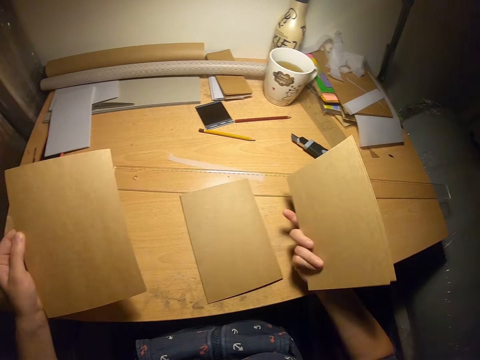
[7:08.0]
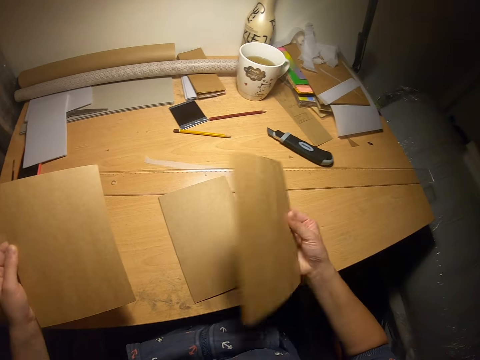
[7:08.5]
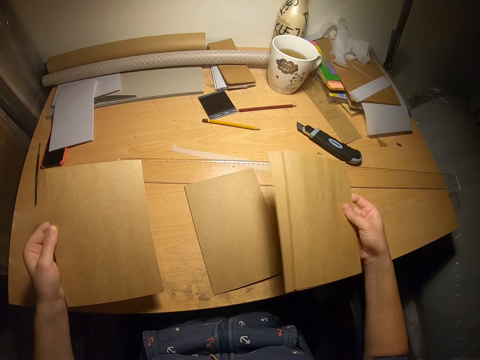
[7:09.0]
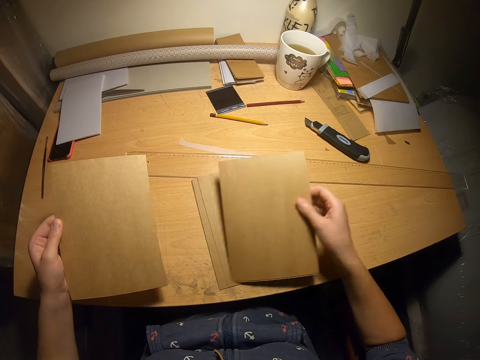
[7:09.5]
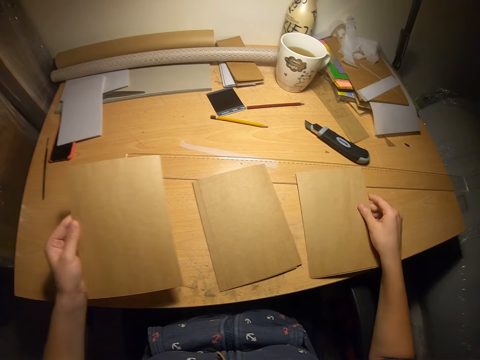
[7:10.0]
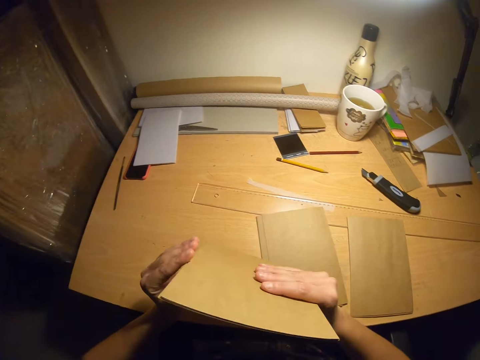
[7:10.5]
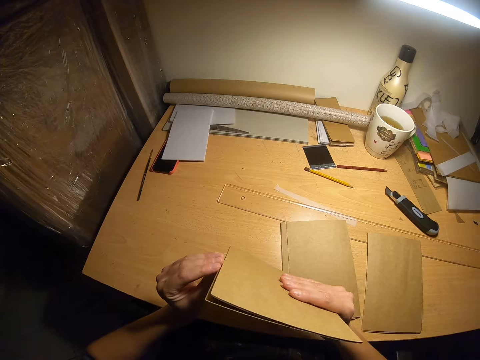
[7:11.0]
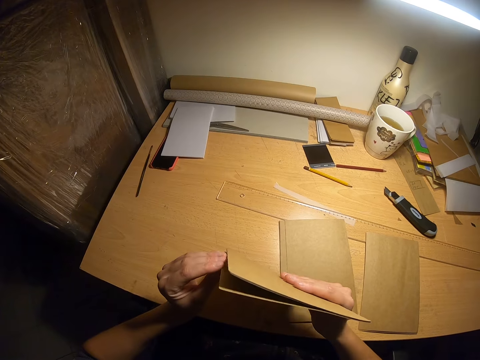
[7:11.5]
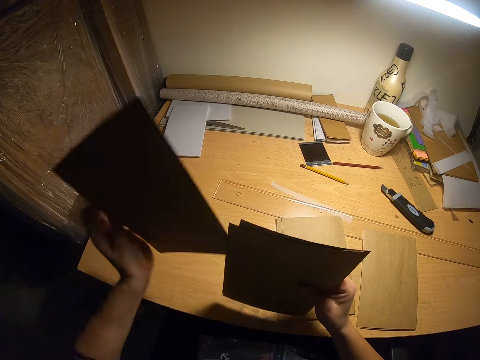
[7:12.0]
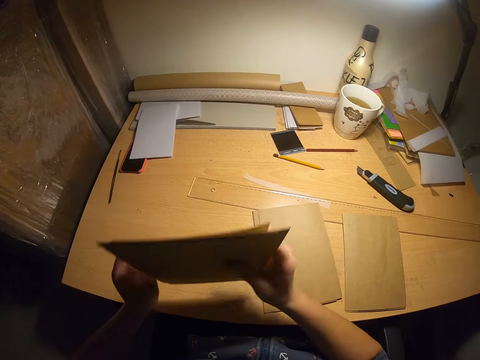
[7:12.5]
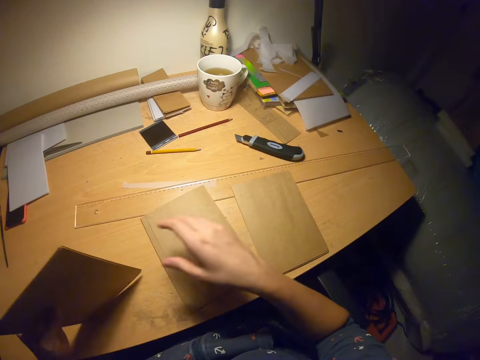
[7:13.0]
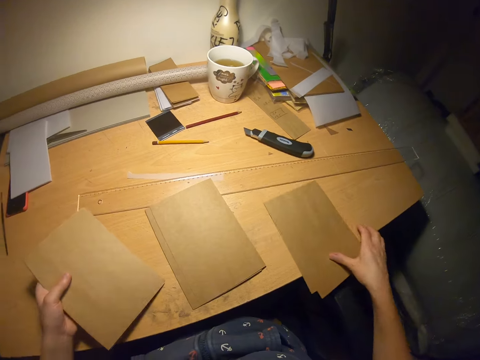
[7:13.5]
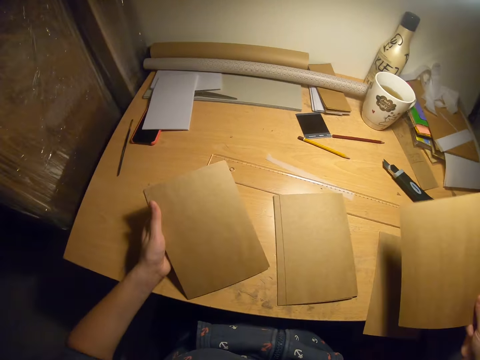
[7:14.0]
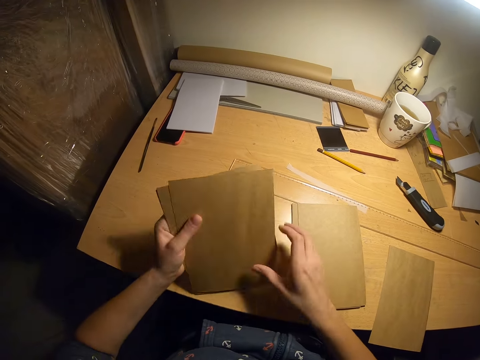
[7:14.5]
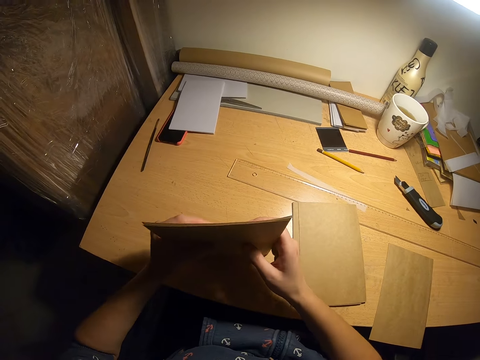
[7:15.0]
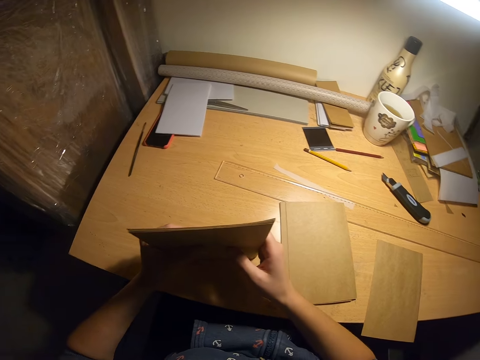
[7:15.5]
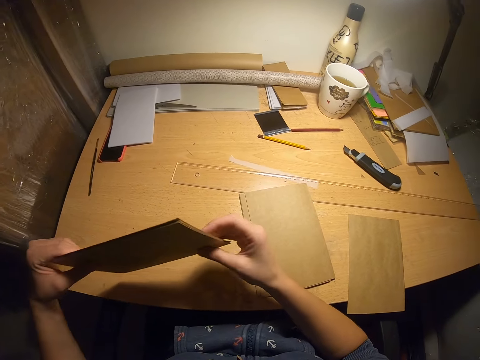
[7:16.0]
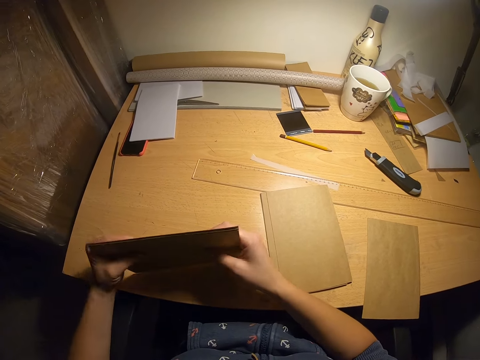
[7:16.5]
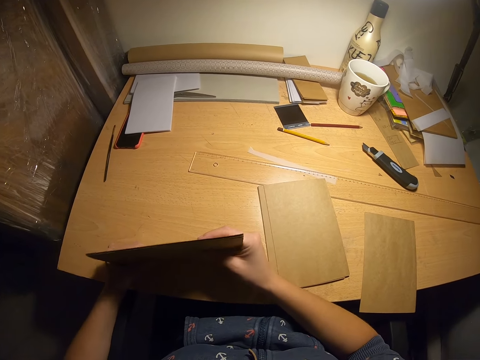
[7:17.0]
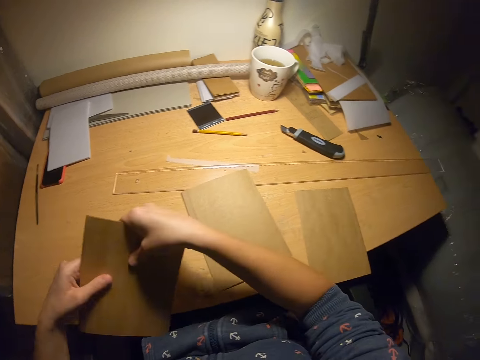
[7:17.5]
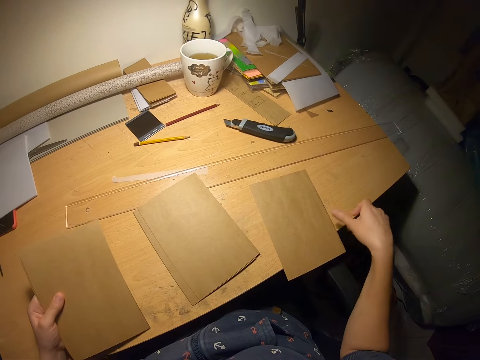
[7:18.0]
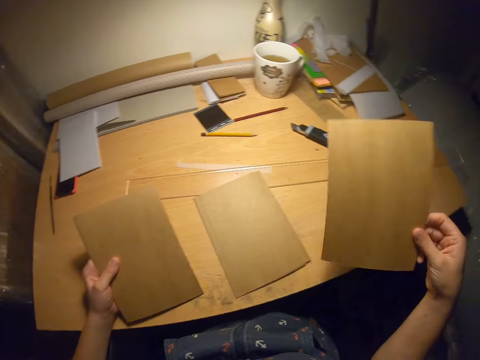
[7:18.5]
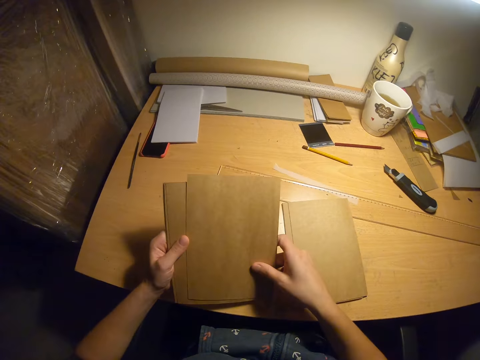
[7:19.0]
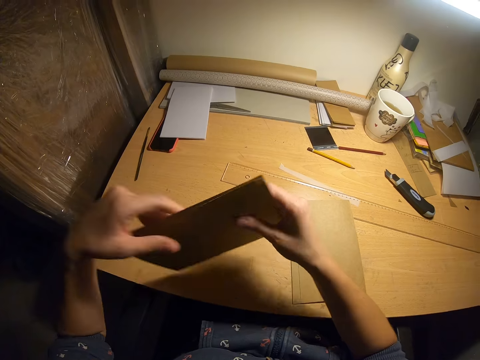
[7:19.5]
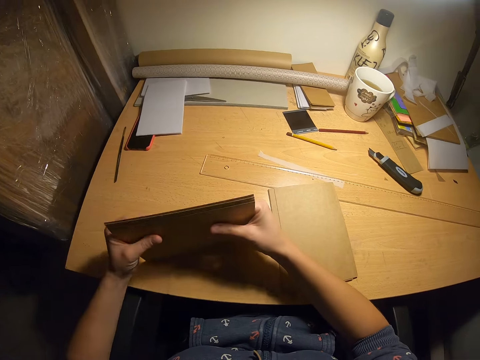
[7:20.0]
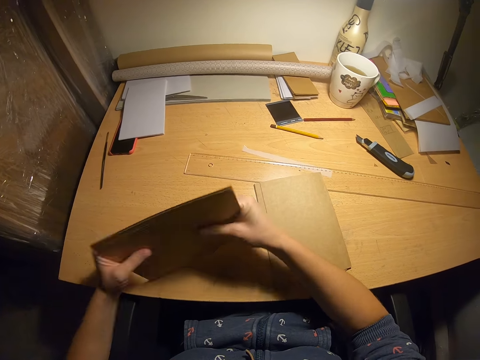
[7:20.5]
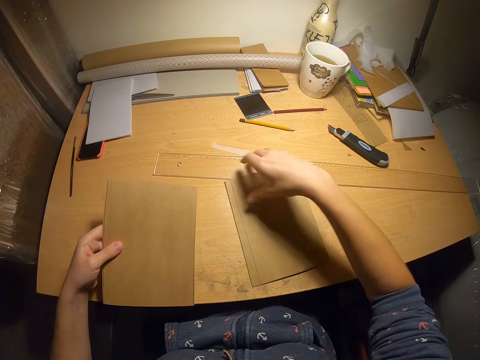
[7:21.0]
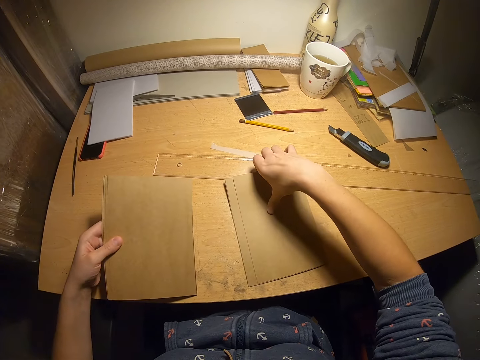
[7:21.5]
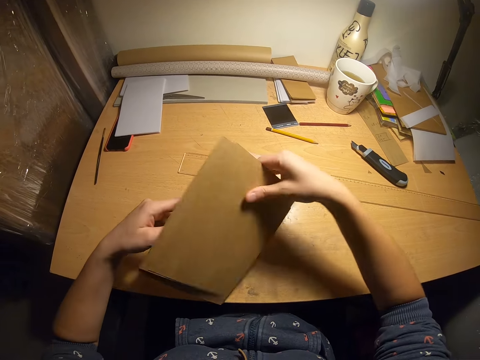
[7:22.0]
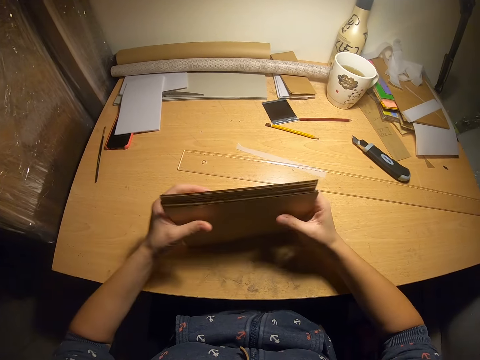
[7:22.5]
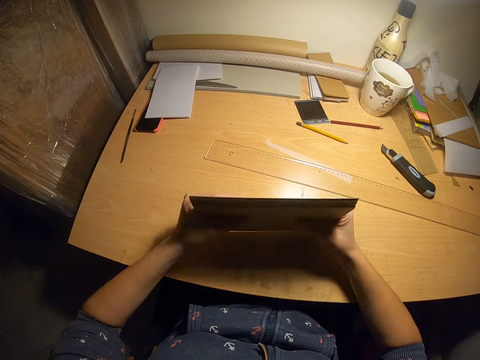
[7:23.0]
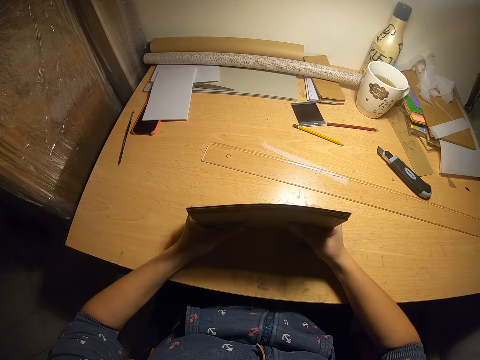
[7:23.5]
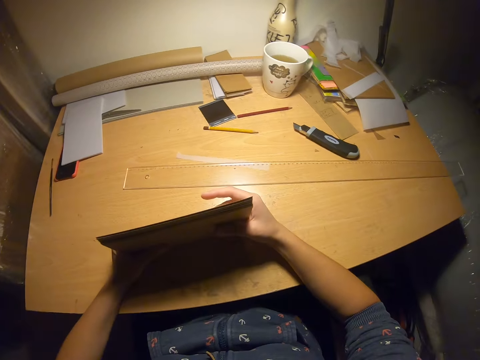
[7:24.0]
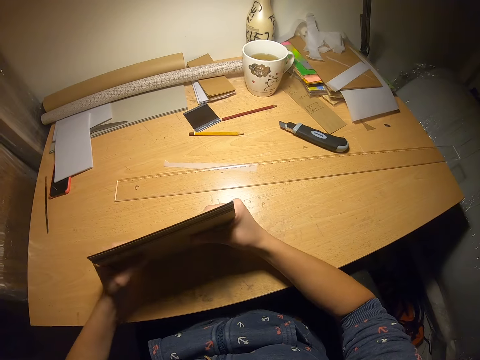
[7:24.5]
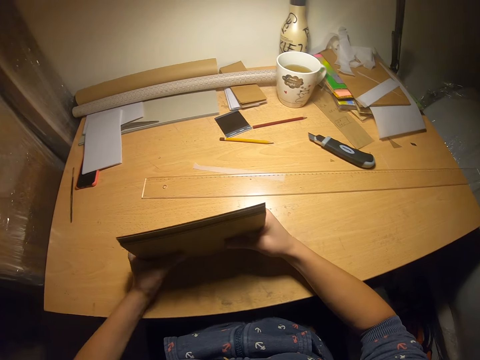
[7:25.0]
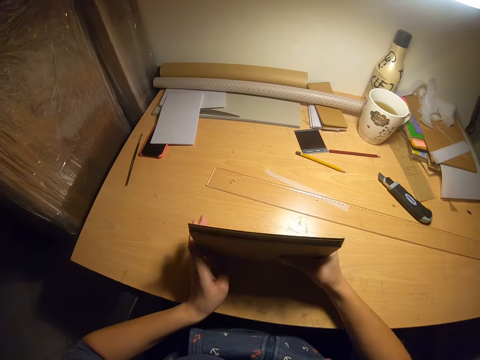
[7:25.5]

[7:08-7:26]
The camera wearer looks at the papers. They put the papers on the table. They arrange the papers. They pick up the papers from the table. They arrange the papers. They pick up the papers from the table. They arrange the papers.

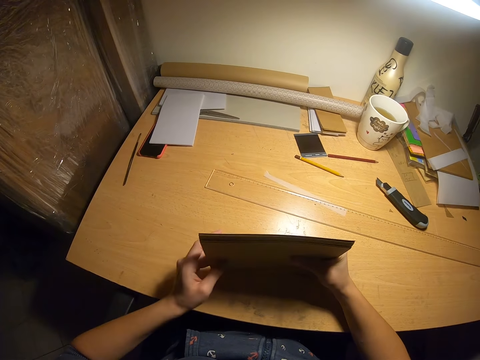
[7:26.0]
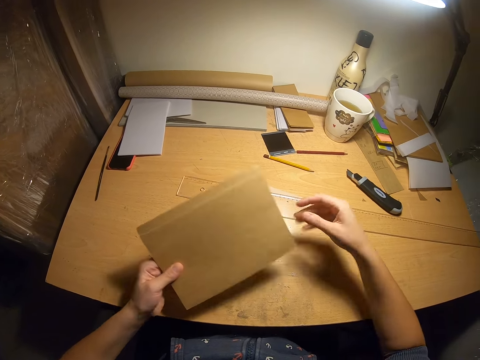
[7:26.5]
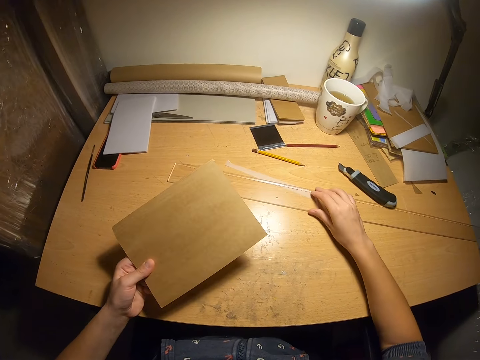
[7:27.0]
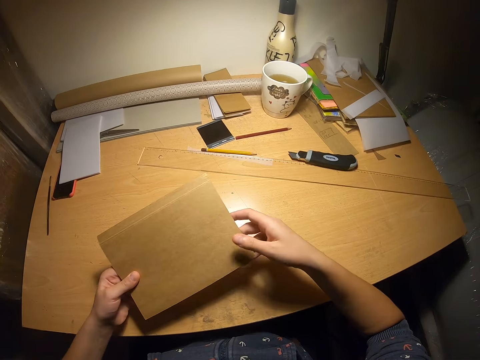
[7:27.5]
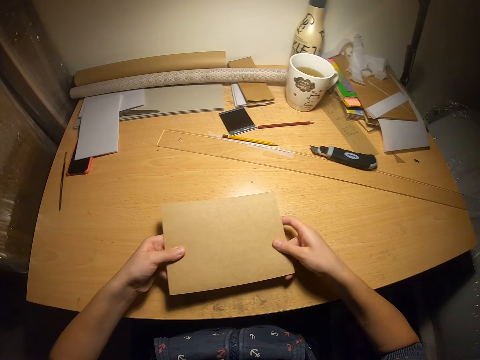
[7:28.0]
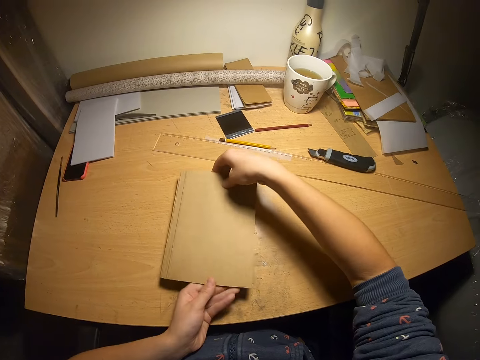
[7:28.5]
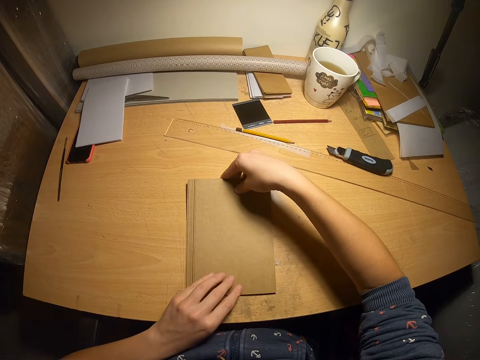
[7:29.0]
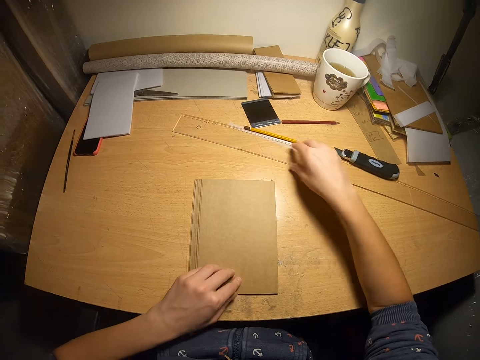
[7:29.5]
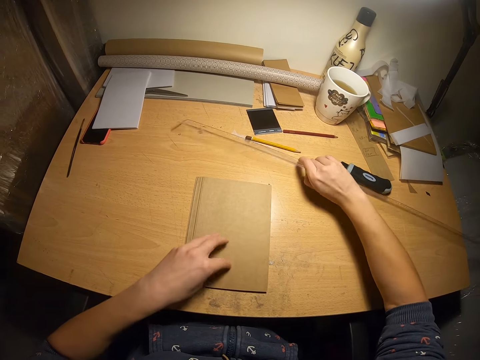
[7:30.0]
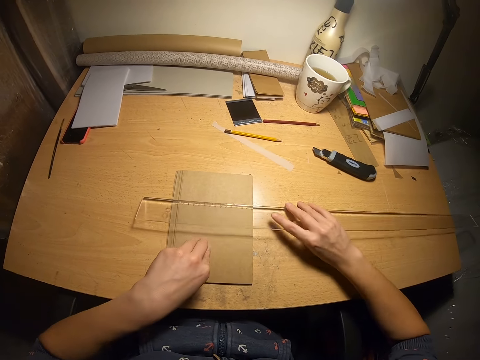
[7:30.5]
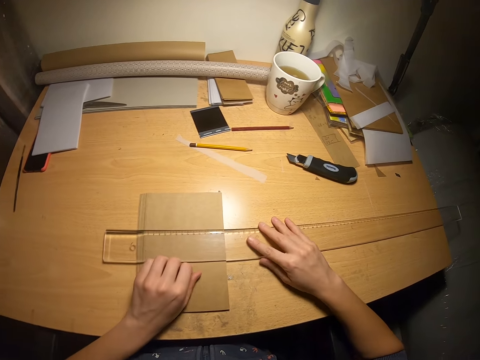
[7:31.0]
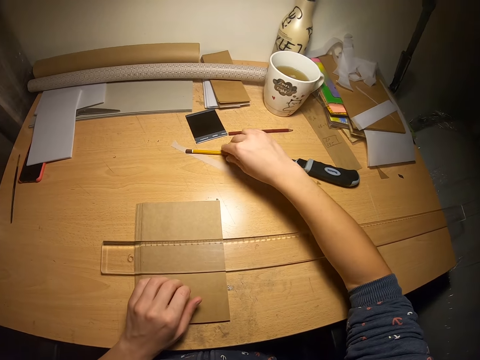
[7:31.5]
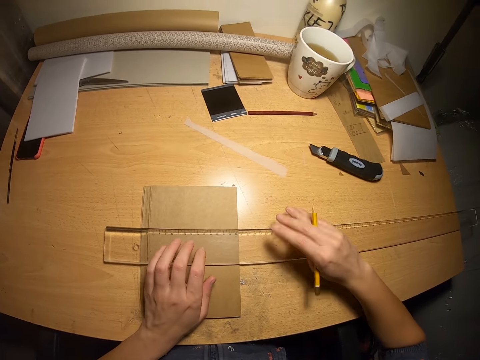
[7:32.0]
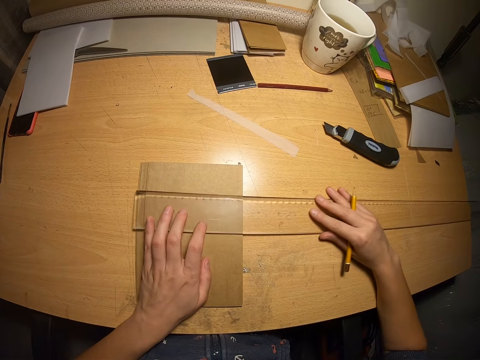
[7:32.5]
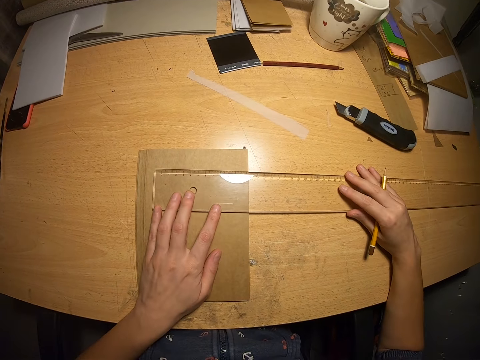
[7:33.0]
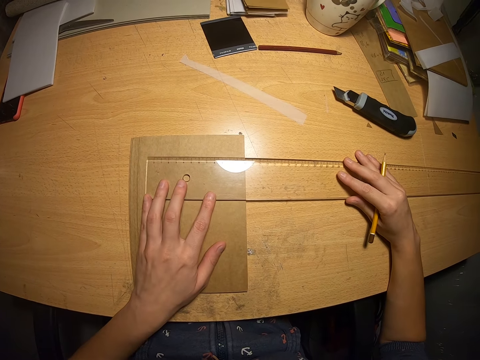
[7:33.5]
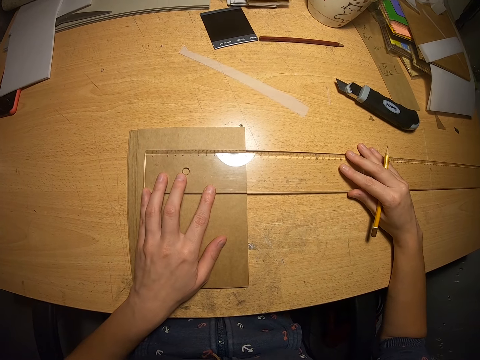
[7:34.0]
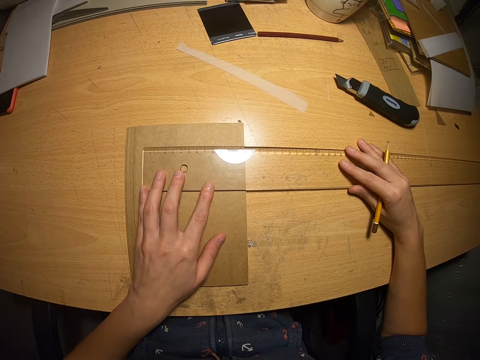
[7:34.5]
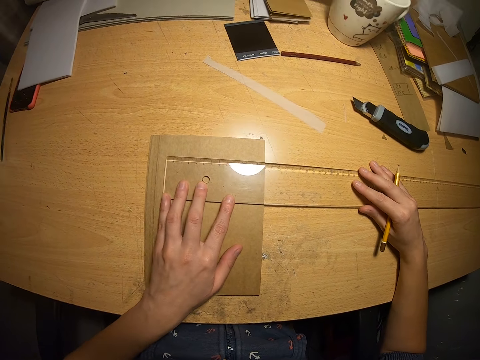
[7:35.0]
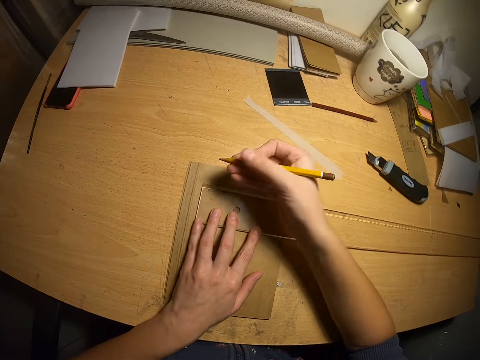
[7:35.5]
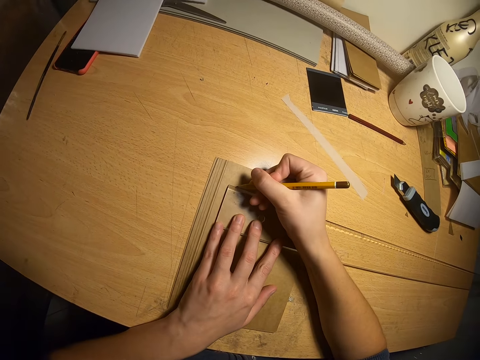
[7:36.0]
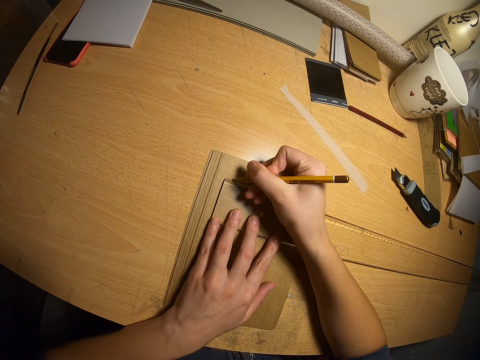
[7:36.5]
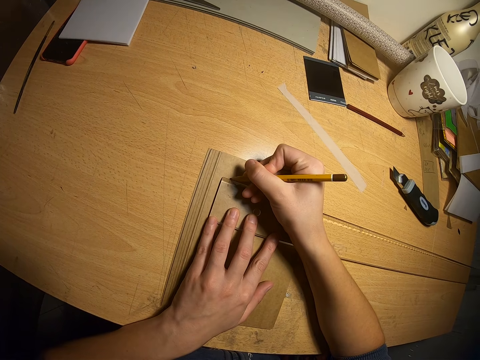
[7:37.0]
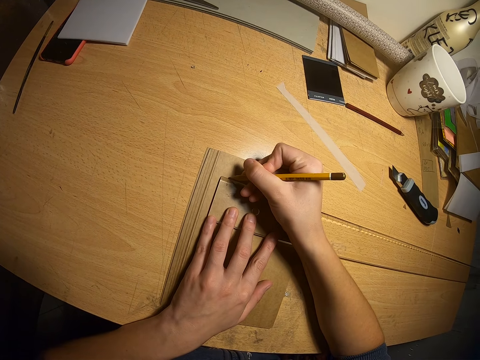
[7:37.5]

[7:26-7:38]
The camera wearer pushes the ruler aside. They adjust the ruler on the table. They put the papers on the table. They pick up the ruler from the table. They put the ruler on the papers. They pick up a pencil from the table. They measure the papers with the ruler. They mark the papers with the pencil.
